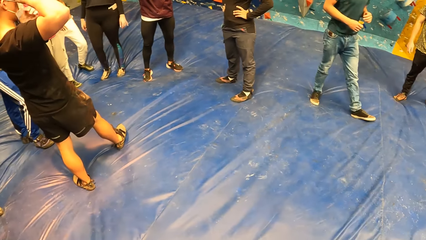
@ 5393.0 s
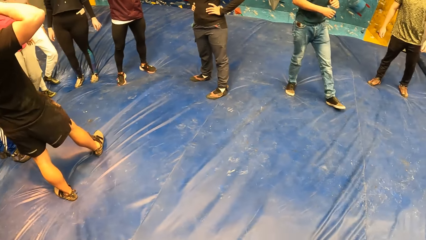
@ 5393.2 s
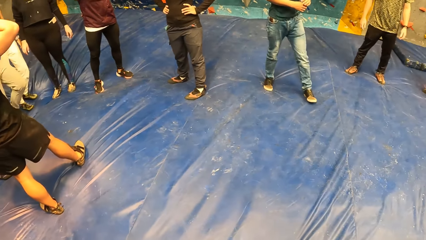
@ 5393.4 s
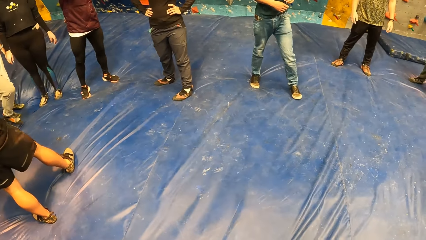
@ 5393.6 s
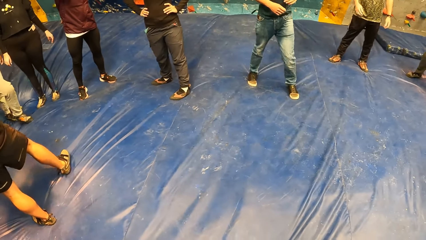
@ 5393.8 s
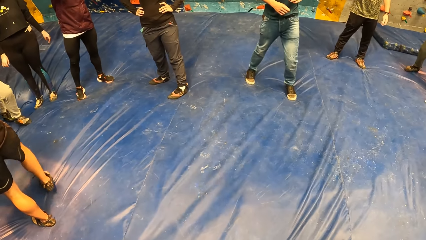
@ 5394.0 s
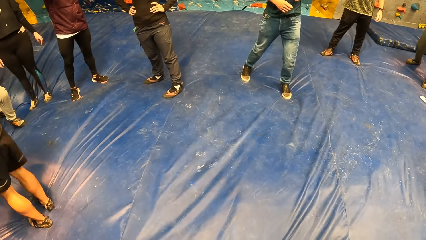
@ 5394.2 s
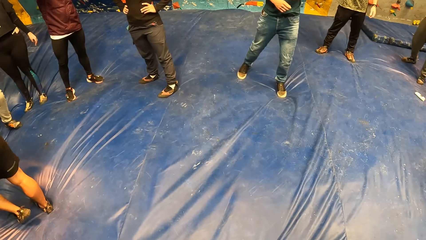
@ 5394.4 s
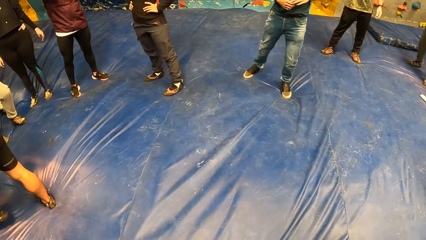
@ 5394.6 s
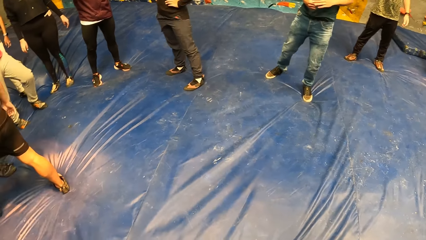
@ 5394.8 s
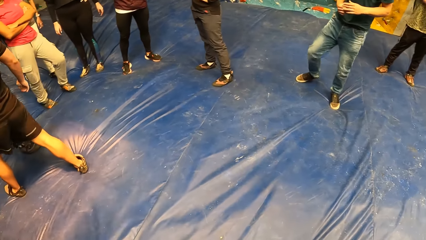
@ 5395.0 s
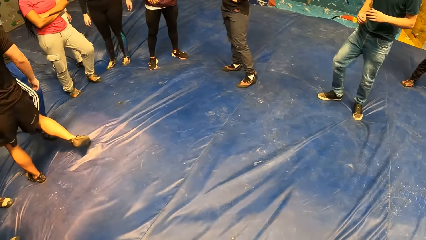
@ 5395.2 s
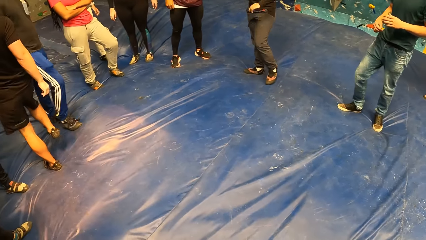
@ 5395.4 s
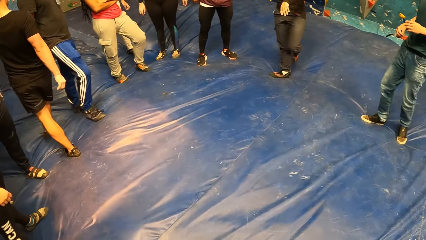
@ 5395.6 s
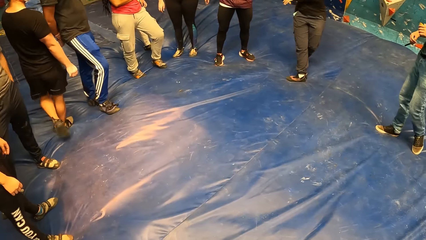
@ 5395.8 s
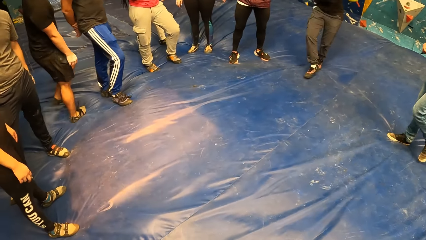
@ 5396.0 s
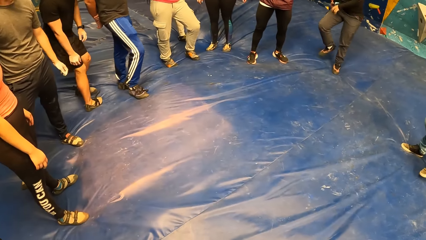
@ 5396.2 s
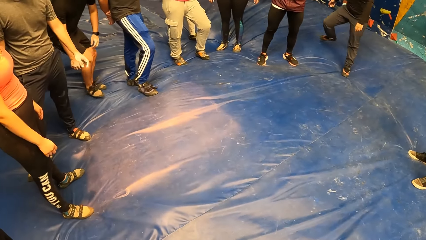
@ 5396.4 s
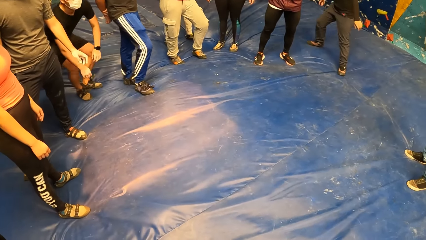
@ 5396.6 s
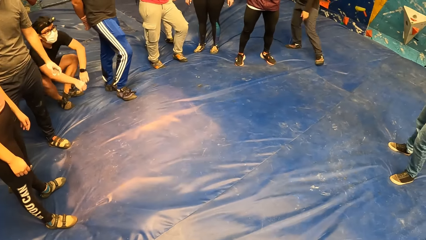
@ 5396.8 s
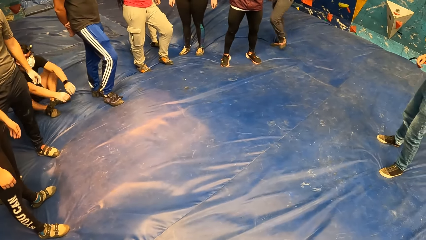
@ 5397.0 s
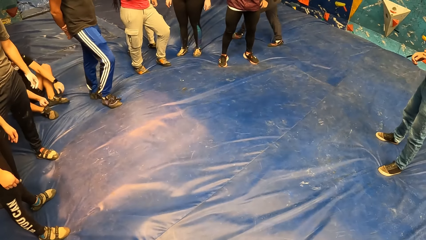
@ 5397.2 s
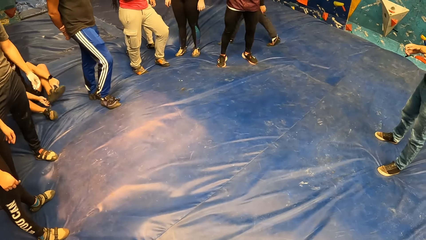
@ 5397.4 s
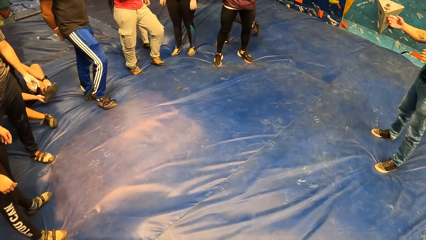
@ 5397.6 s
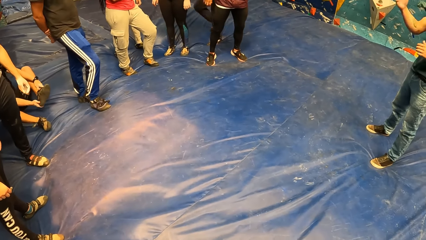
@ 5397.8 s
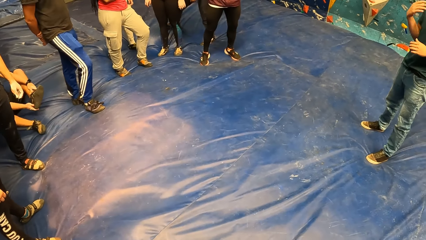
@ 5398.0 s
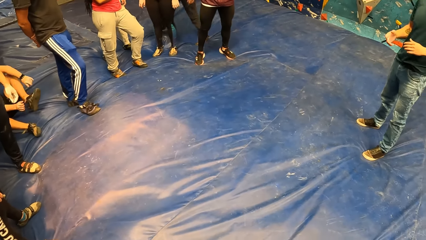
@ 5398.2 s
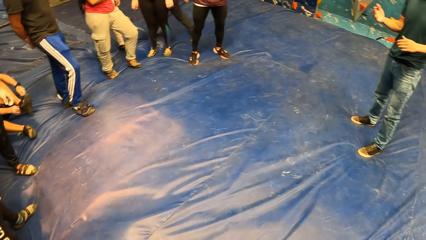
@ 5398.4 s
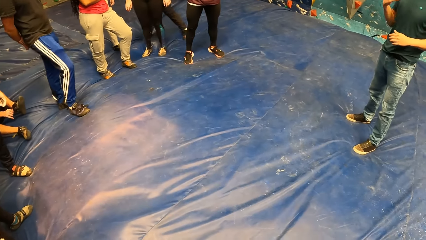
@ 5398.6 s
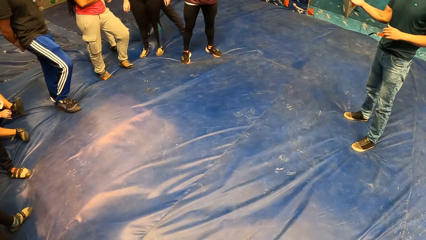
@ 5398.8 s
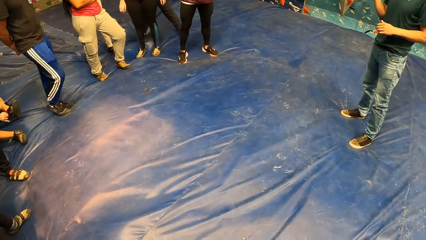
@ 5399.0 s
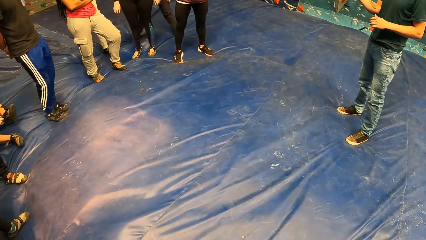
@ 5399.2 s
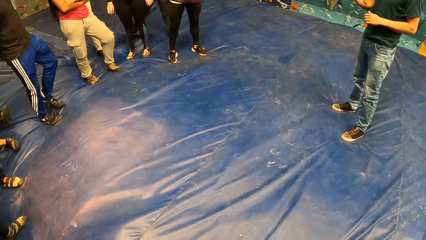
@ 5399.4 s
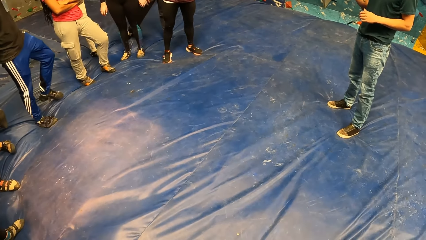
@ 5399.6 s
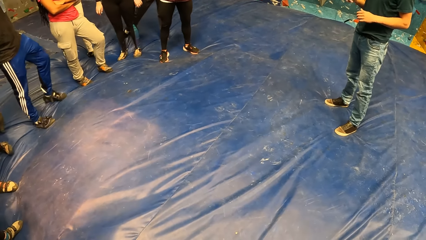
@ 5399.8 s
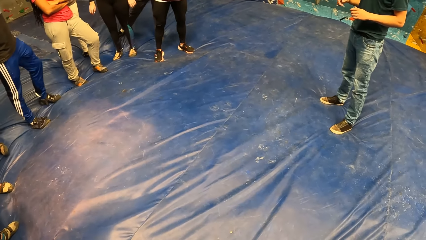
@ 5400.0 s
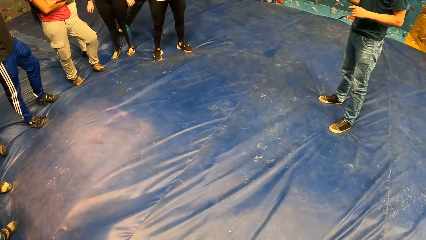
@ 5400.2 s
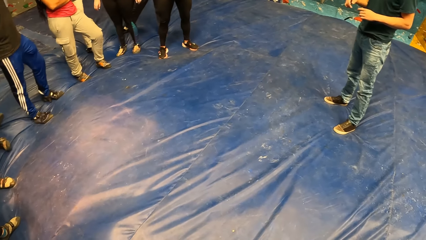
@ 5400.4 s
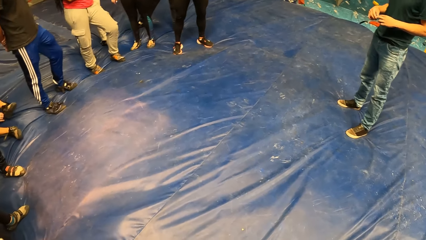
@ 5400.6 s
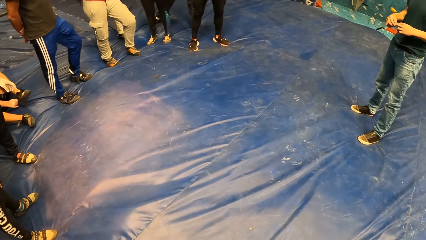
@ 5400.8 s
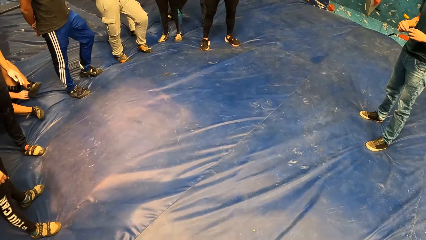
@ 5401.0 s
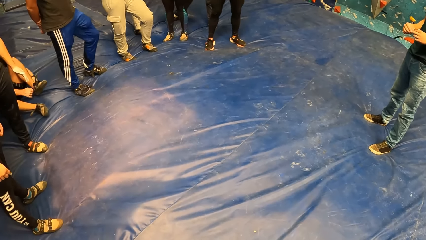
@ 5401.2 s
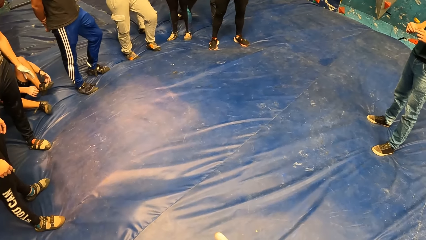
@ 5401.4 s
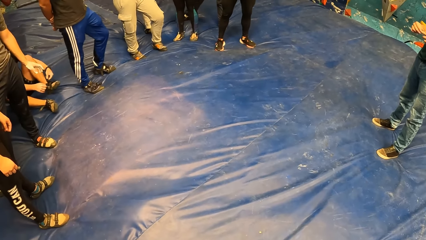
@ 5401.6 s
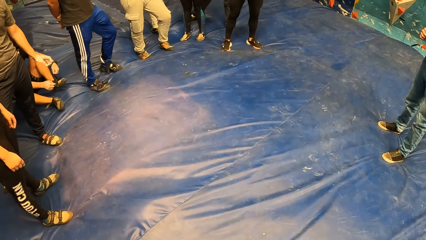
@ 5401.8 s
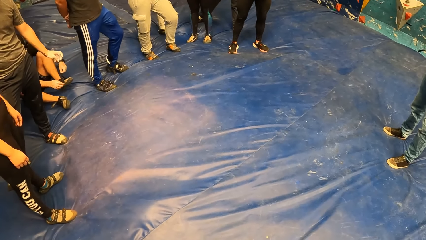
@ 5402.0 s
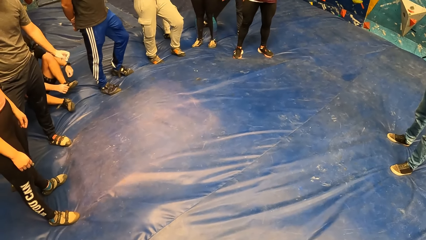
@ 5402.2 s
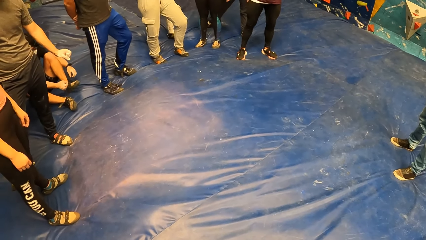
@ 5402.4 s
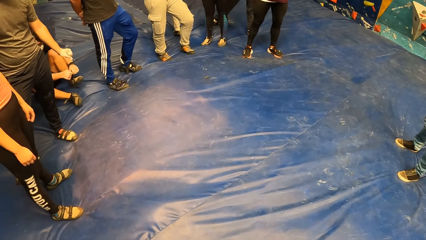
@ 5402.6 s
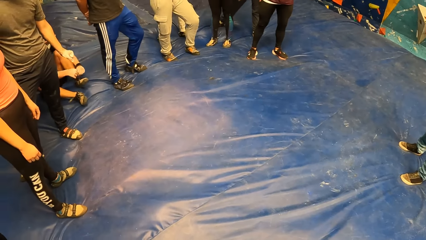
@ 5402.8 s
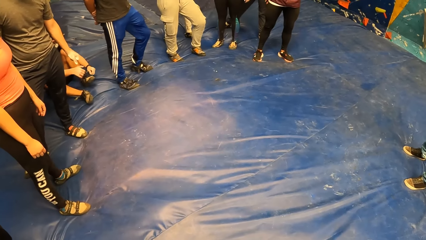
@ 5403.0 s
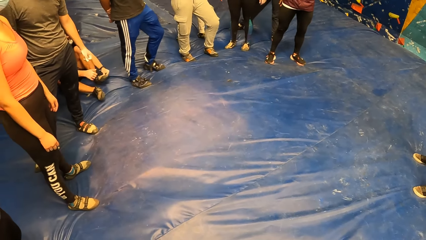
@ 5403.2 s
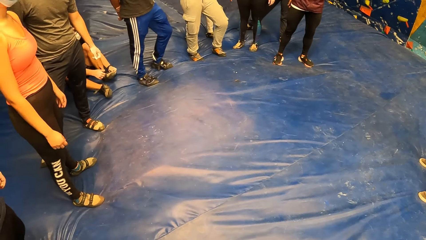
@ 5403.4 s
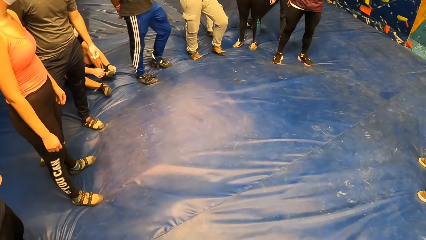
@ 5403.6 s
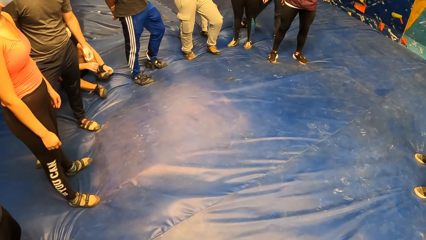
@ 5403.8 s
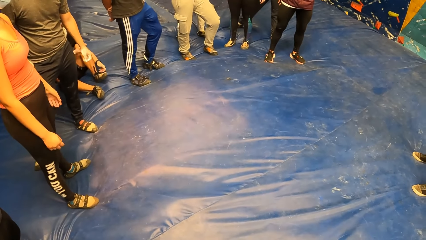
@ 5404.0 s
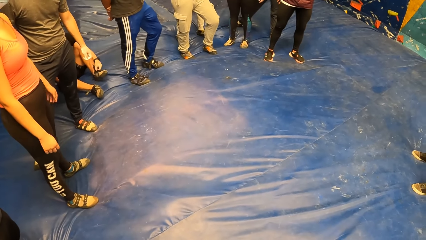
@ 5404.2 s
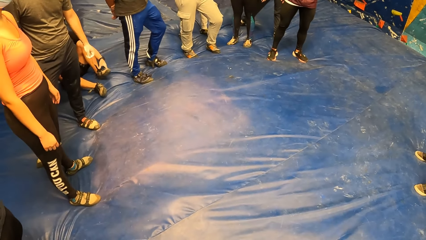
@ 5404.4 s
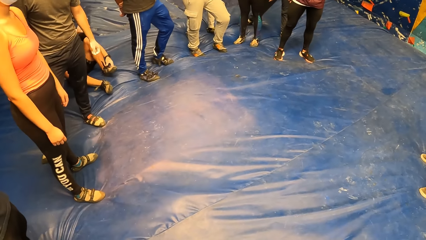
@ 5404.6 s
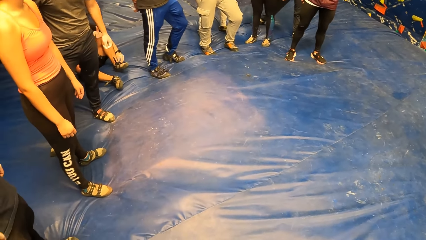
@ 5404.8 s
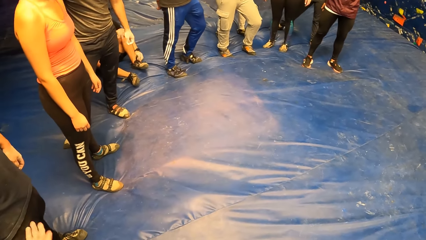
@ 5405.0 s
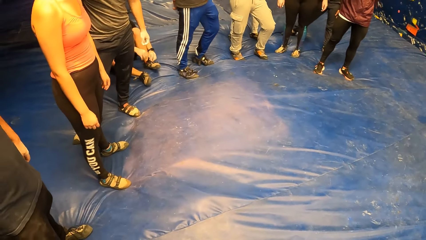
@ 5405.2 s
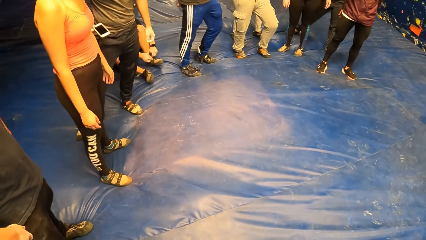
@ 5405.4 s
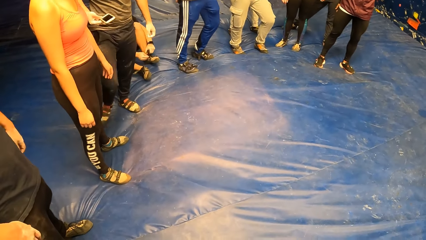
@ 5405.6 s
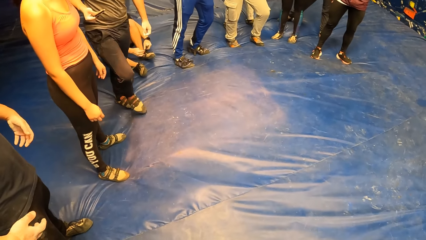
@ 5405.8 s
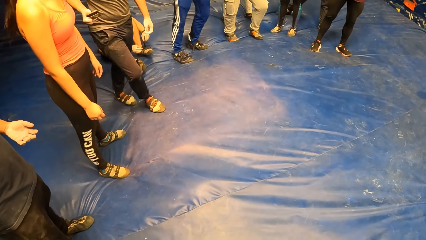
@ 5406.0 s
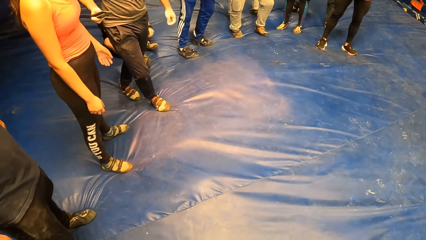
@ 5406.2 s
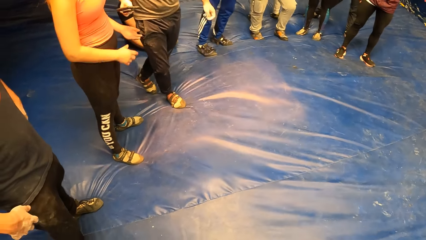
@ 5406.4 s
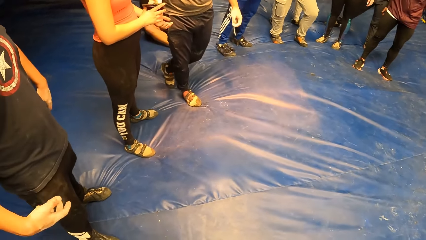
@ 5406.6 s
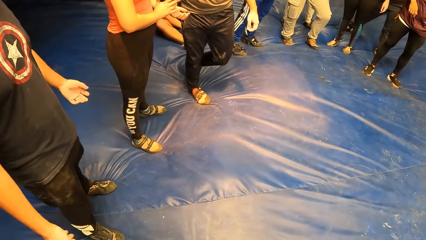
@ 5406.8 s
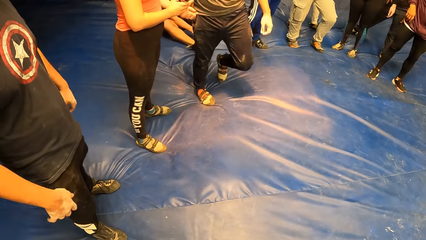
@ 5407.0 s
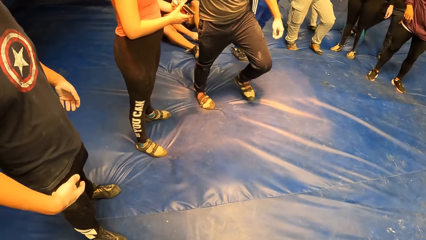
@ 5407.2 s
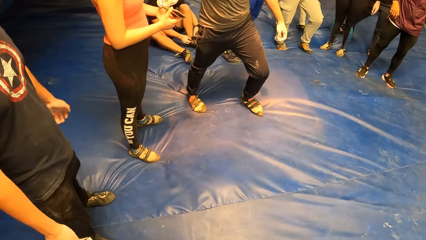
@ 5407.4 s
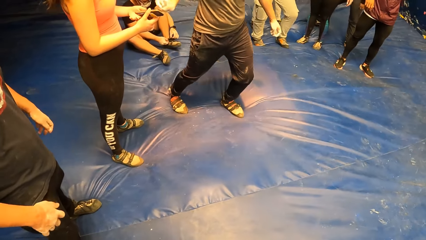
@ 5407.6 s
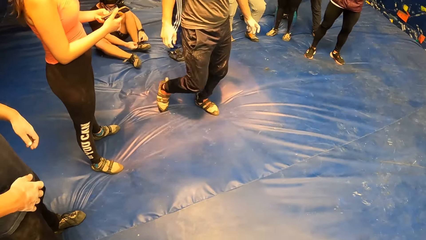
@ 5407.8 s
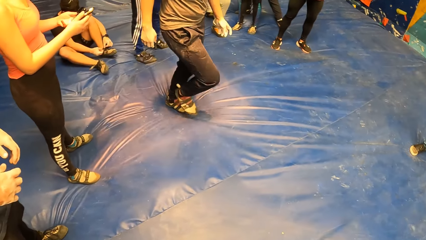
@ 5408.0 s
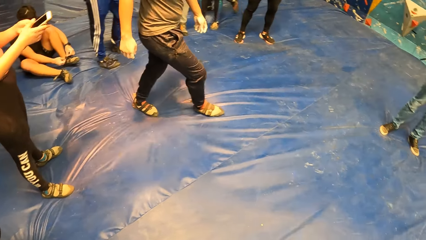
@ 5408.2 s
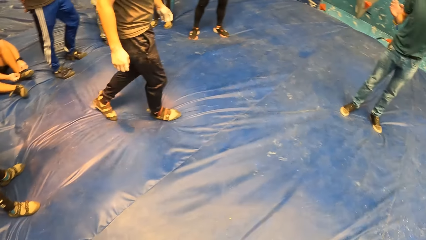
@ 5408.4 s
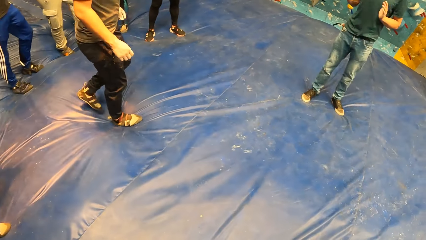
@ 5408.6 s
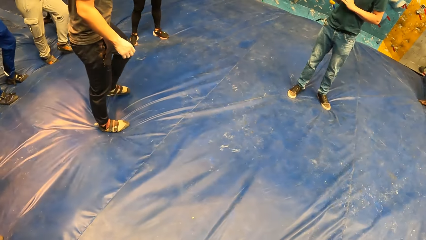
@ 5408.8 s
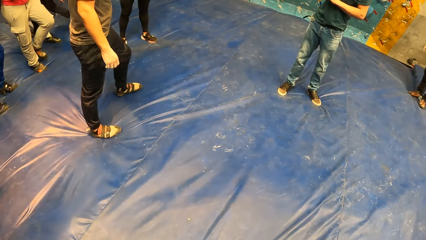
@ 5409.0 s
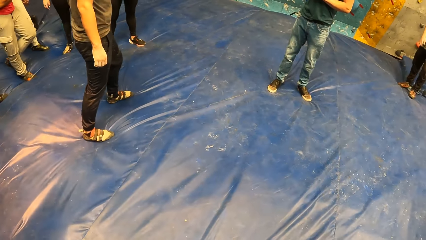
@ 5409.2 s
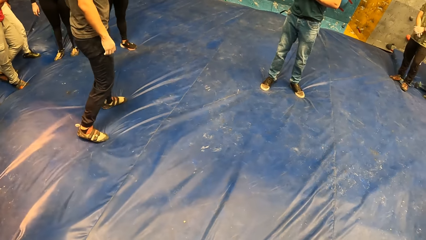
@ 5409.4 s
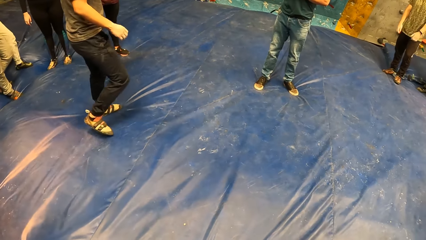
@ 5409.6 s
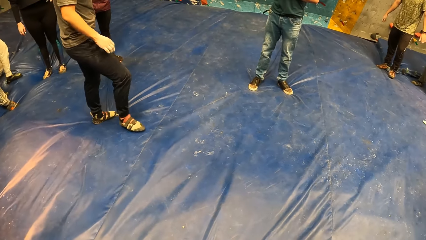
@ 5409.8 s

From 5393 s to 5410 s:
The camera wearer looks around. A man moves ahead. Another man moves around. The second man sits on the floor. The first man moves his hand. The camera wearer looks around. The second man ties his shoe laces. The second man touches another man with the right hand. Another man moves hands, gives a phone to a woman and moves around the room.
